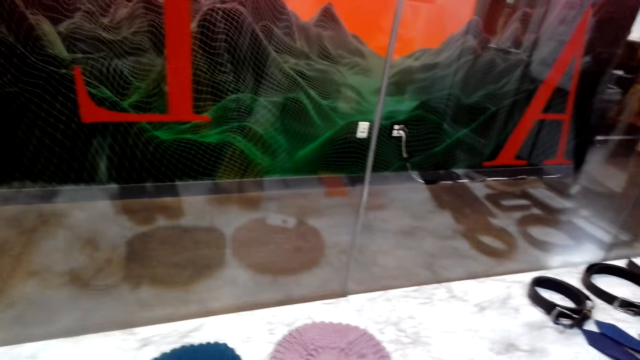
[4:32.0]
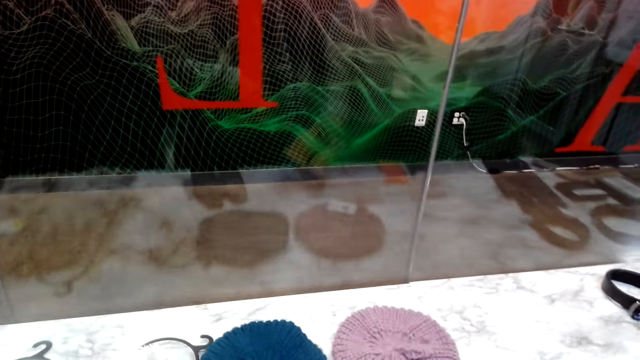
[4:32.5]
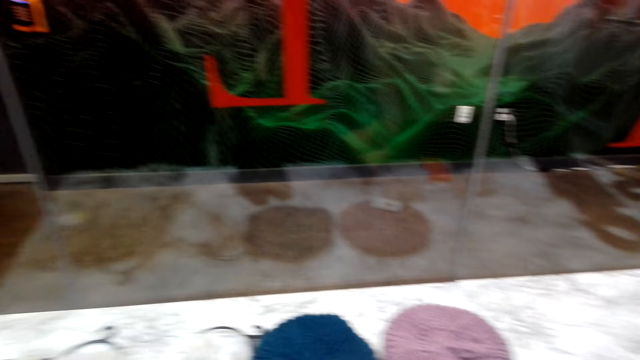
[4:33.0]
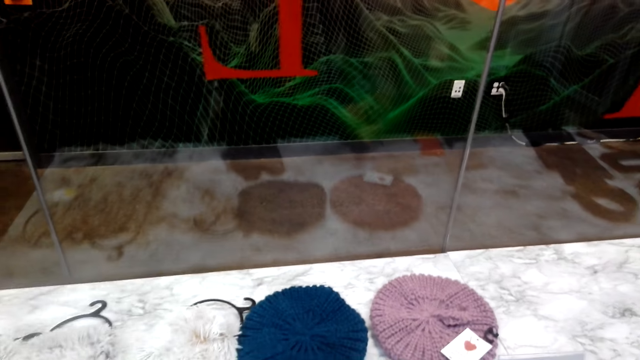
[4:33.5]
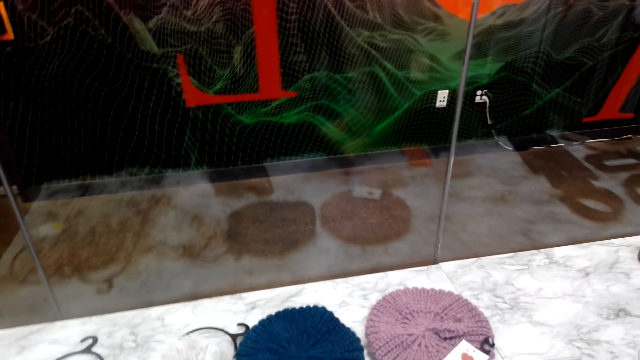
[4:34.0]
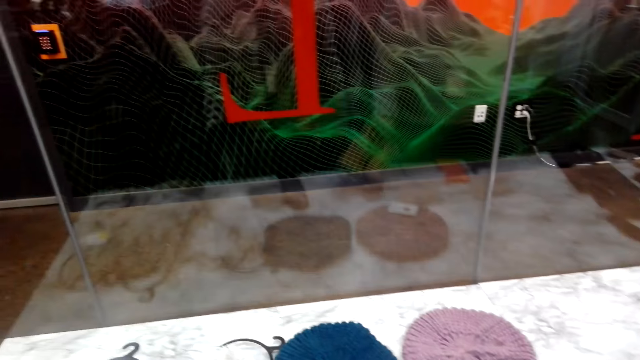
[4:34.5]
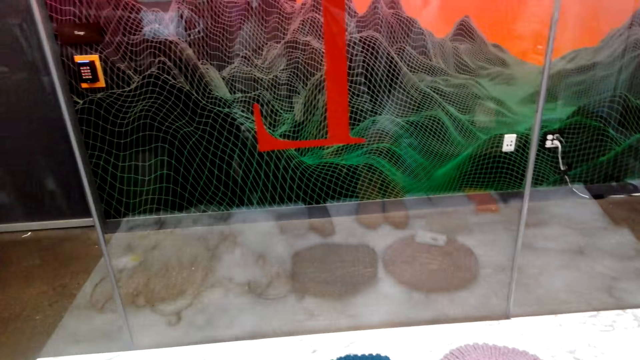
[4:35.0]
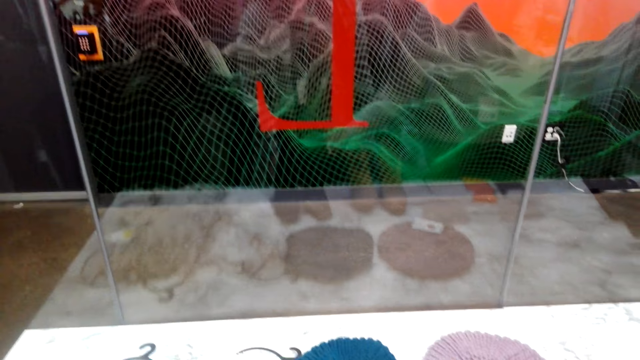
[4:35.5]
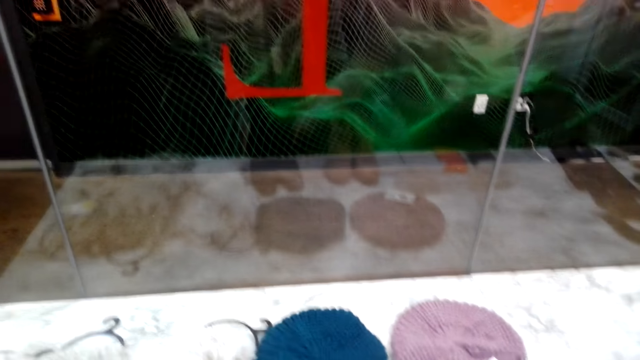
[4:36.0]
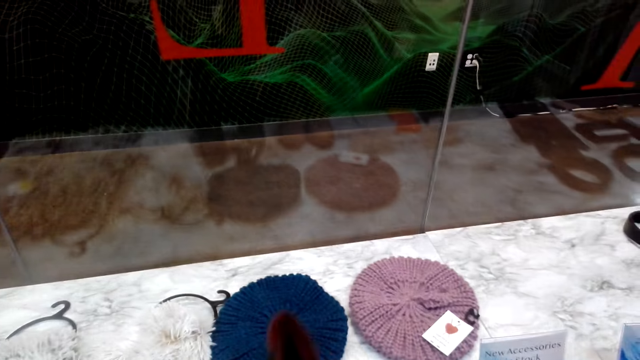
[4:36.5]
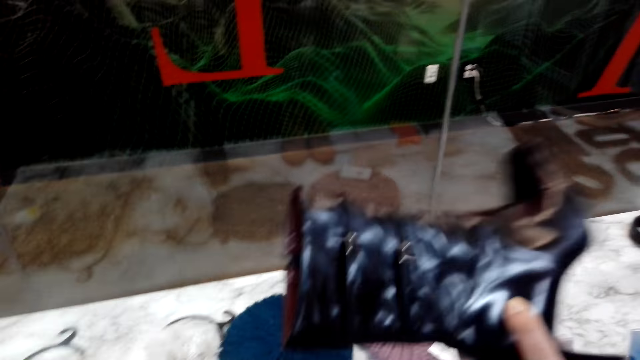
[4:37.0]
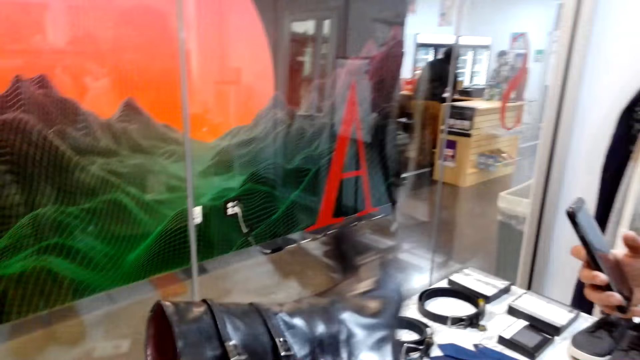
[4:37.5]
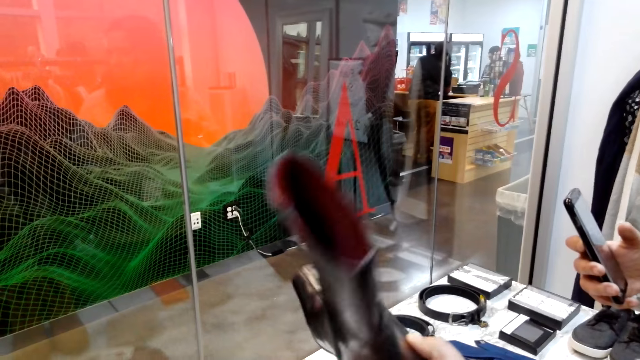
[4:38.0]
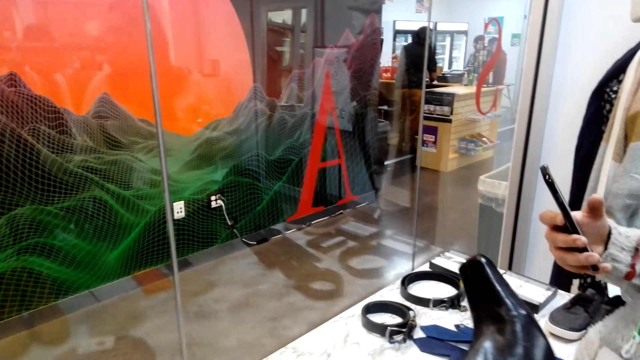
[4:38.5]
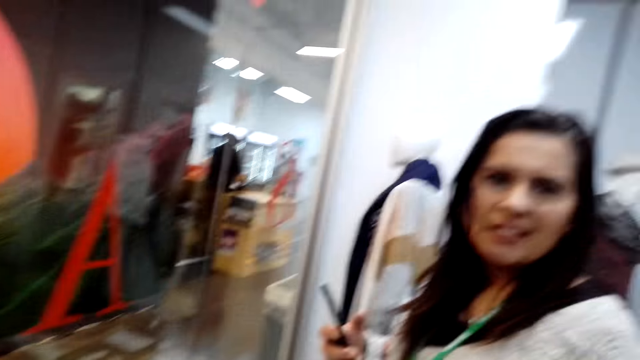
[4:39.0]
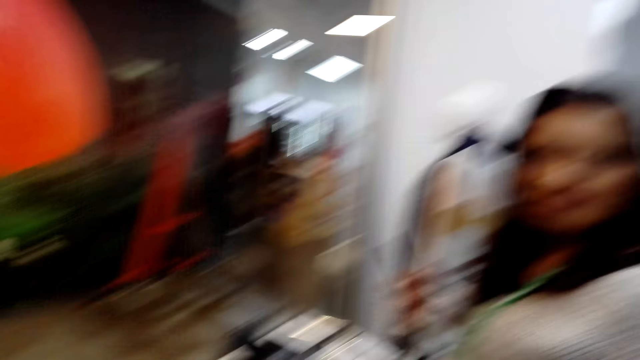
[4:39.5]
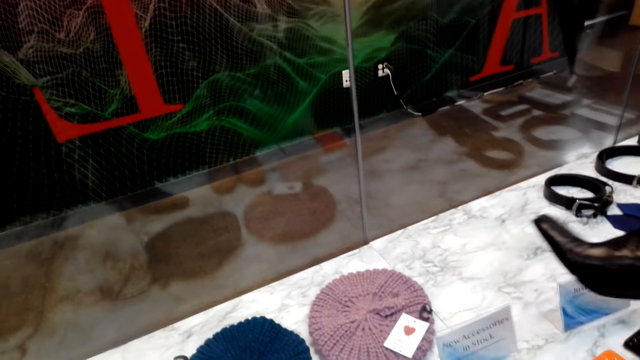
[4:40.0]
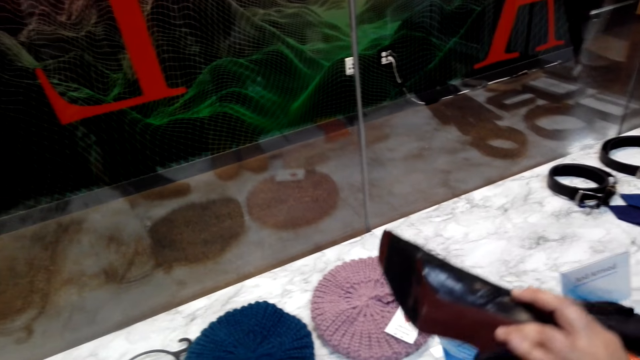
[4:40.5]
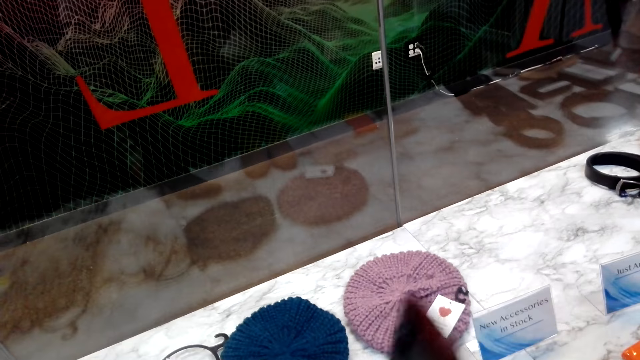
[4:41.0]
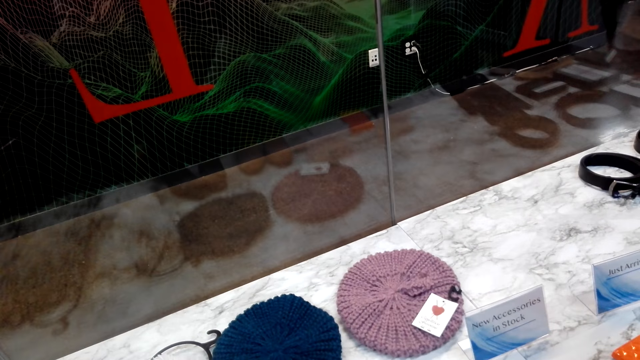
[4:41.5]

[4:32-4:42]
The camera wearer touches the boots. They hold a boot. They pick the boot from the display. A woman holds a phone and talks to the camera wearer. The camera wearer places the boot on the table.

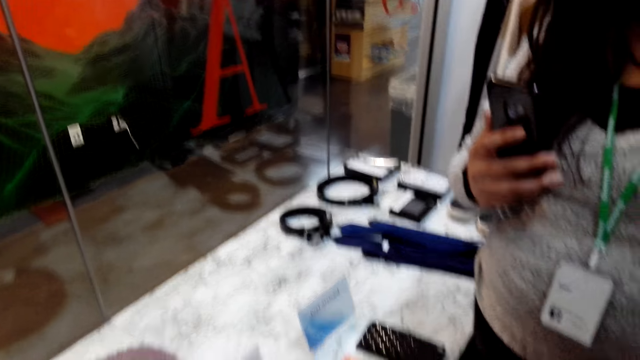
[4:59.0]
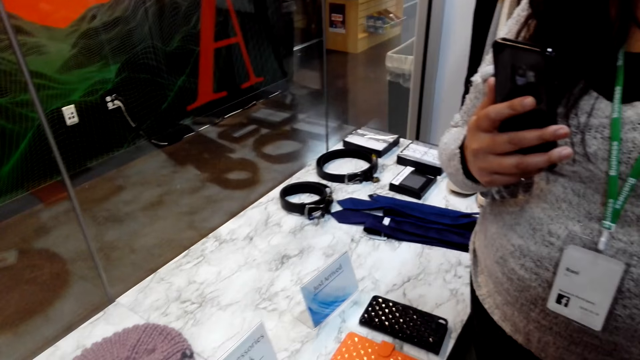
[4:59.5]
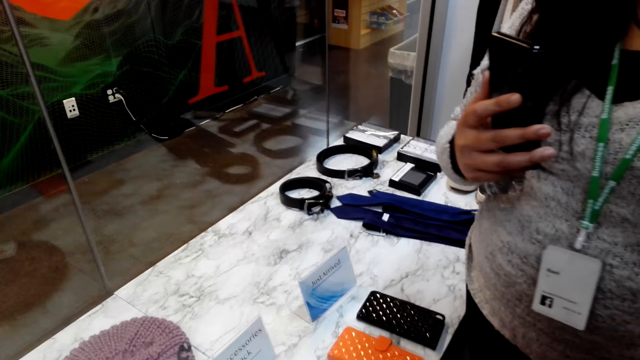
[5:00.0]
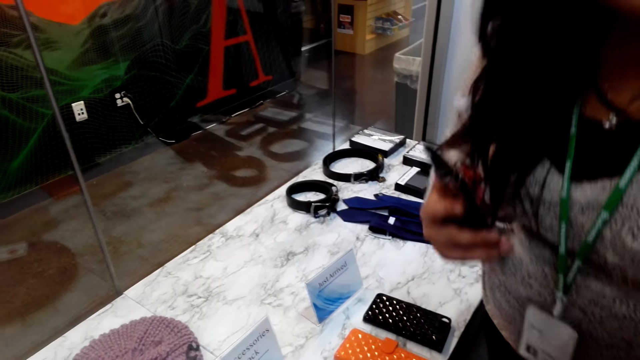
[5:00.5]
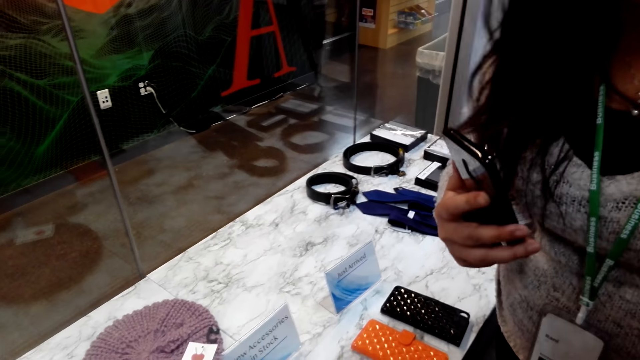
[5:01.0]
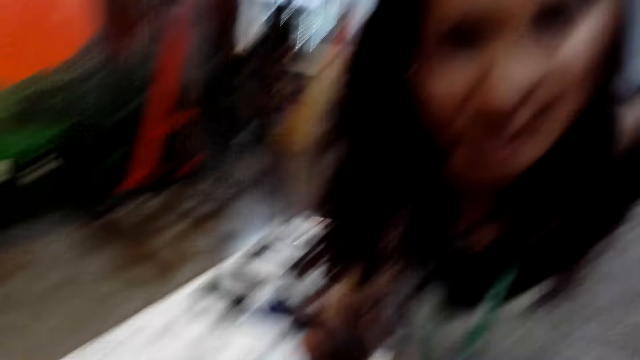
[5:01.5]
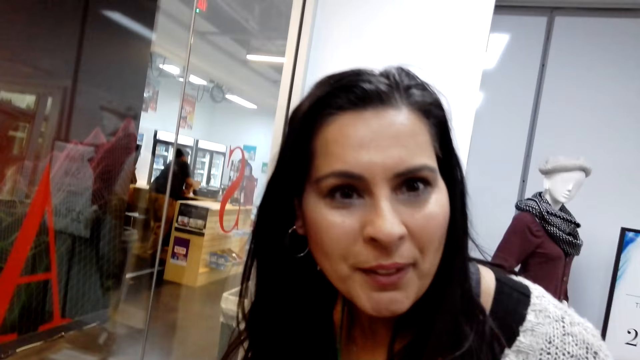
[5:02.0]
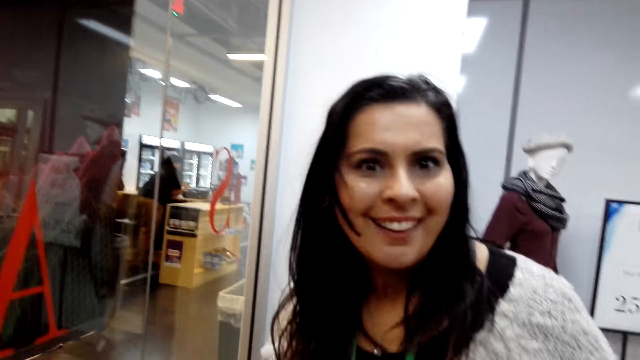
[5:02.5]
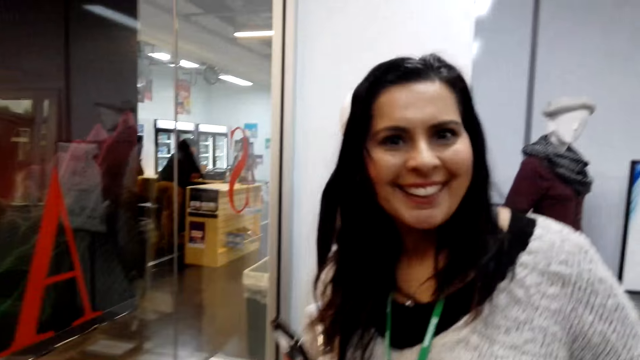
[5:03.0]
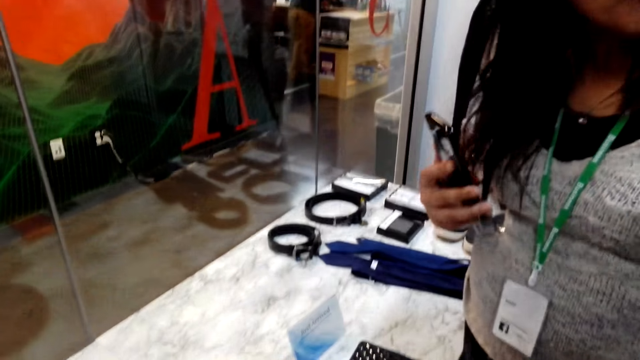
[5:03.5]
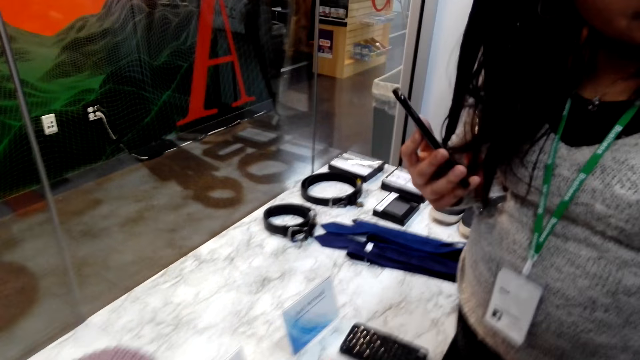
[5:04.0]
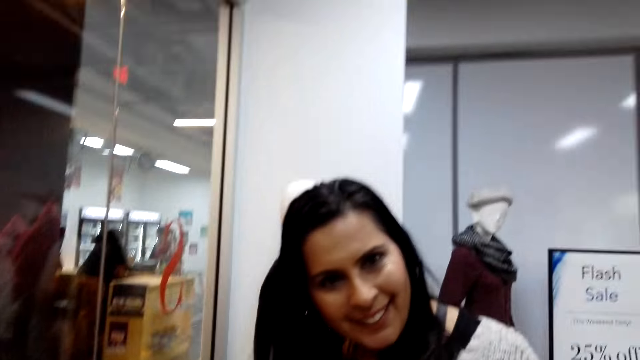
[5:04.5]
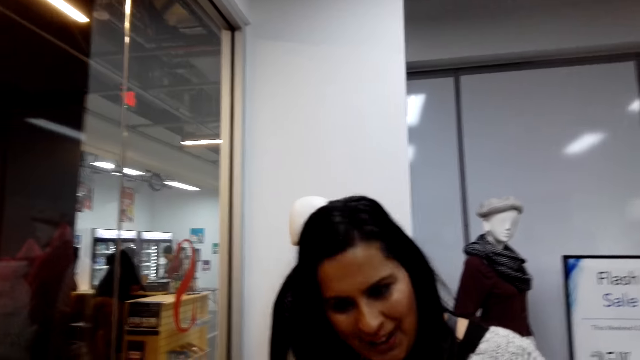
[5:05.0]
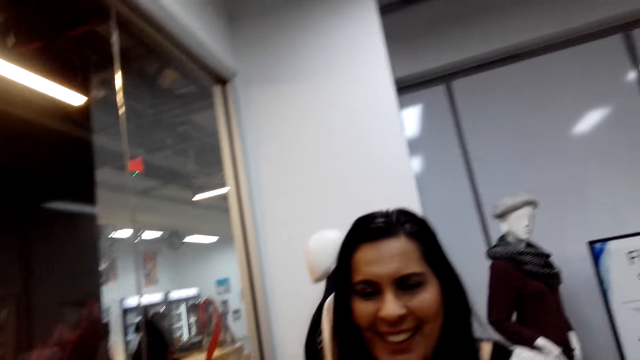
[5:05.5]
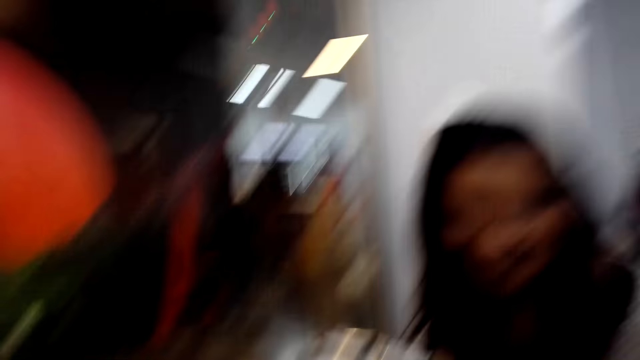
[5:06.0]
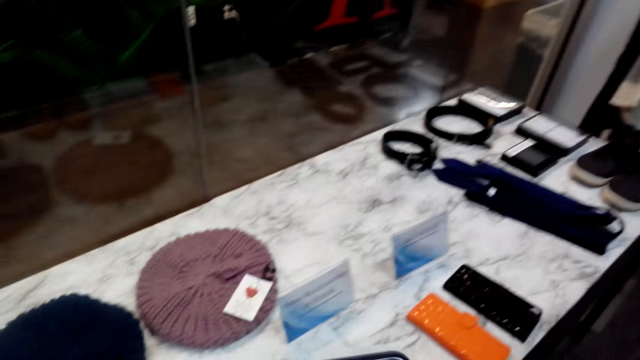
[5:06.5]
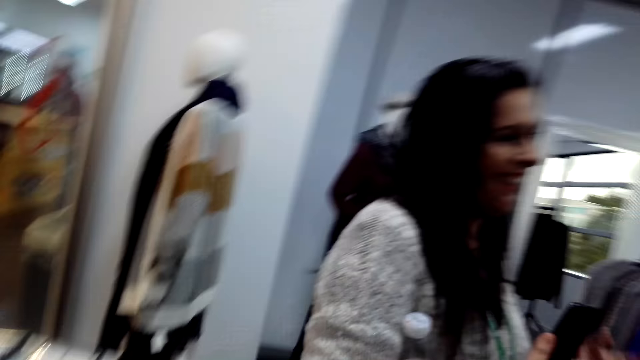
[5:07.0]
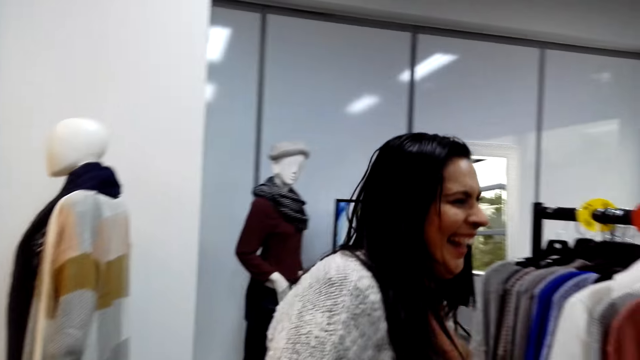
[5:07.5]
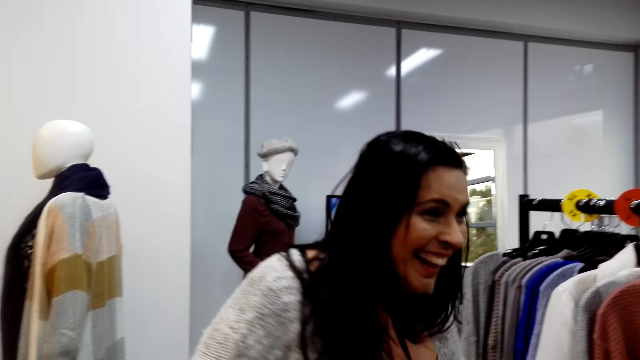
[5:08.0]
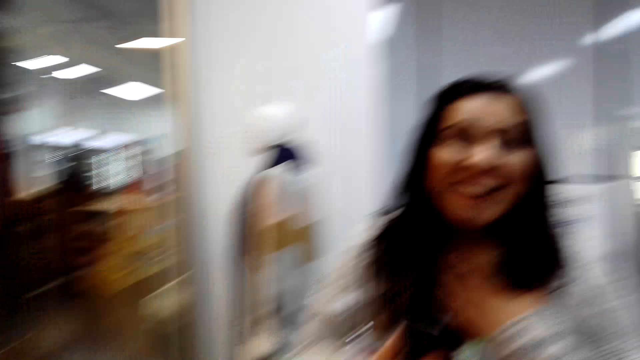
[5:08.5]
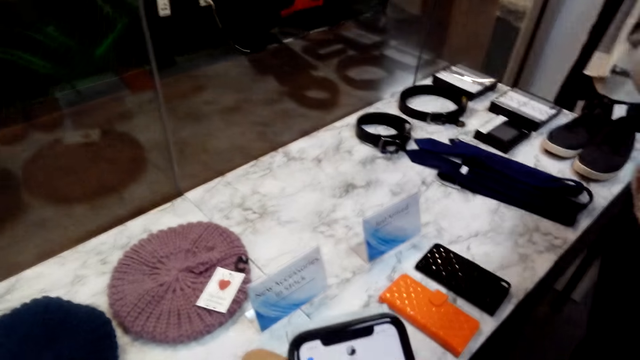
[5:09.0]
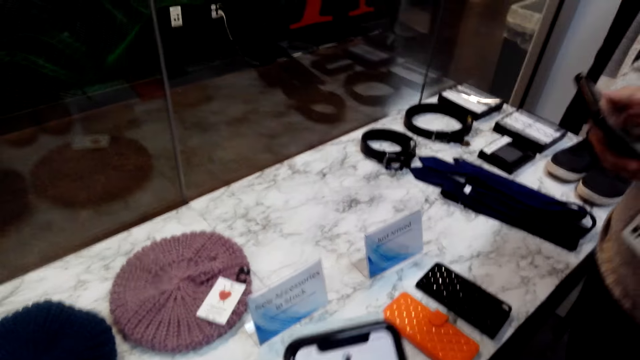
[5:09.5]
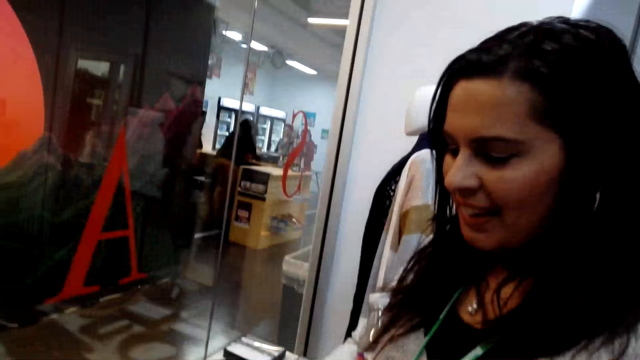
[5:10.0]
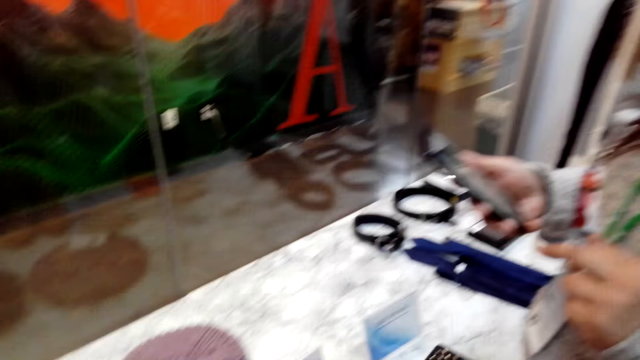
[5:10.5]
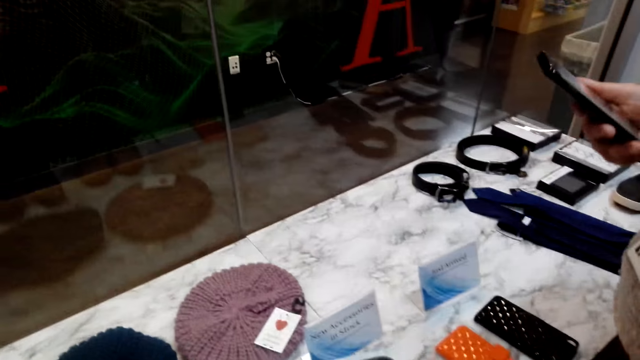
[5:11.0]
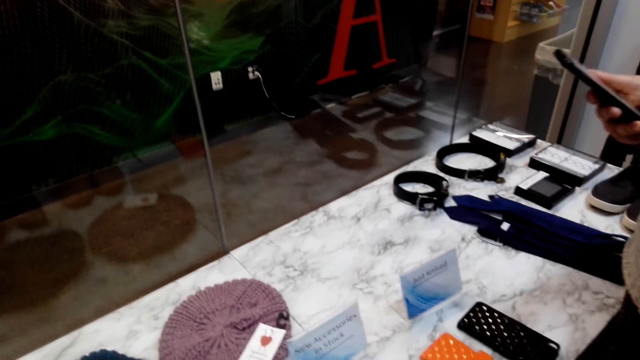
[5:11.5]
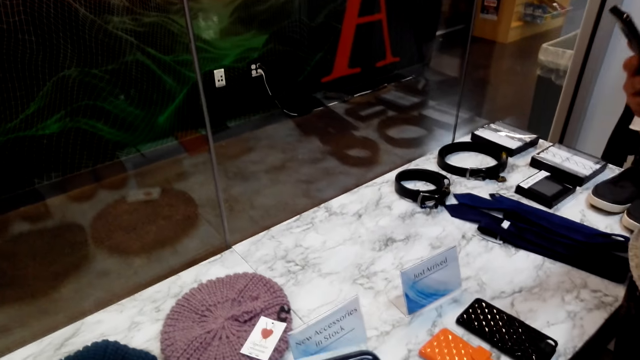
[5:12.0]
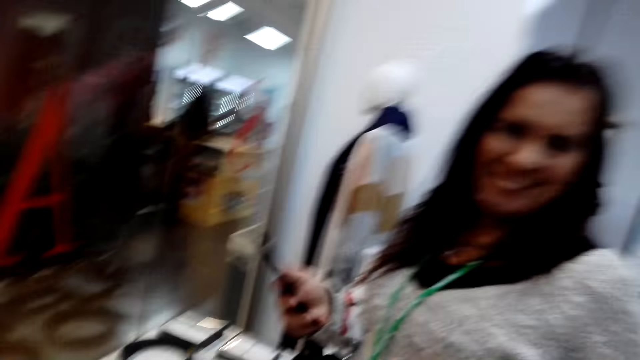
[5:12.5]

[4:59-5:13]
A woman converses with the camera wearer. The camera wearer responds to the woman. They look around. The woman laughs at the camera wearer. The camera wearer holds a phone. They look at the woman. The woman holds her phone.
